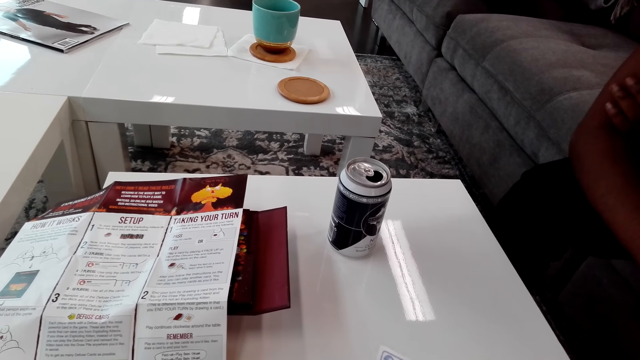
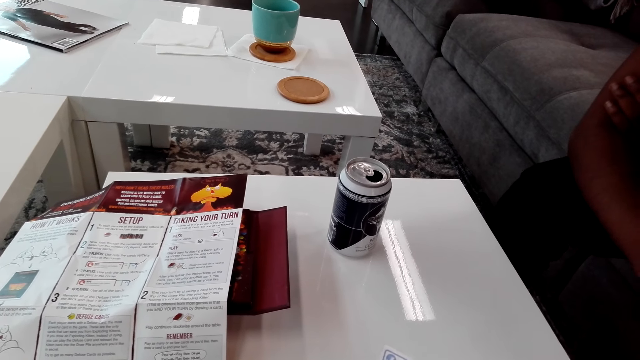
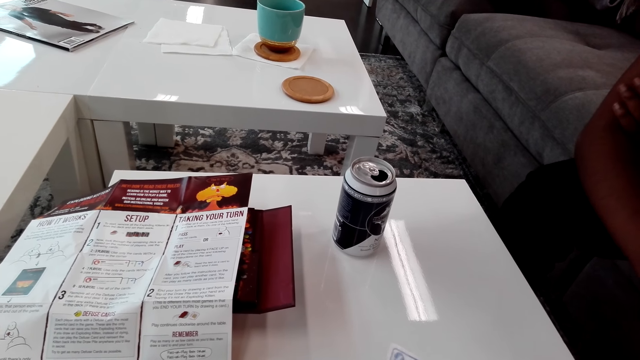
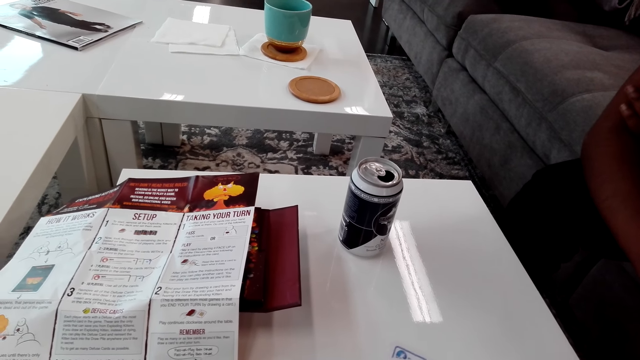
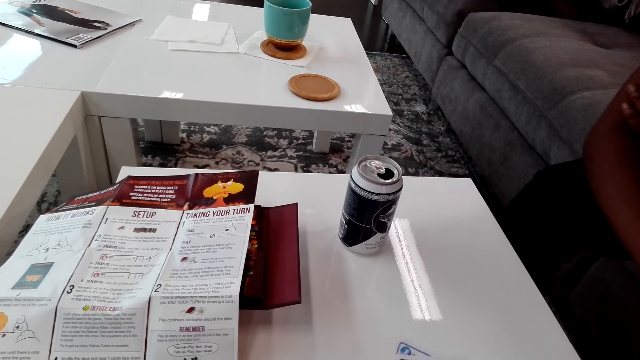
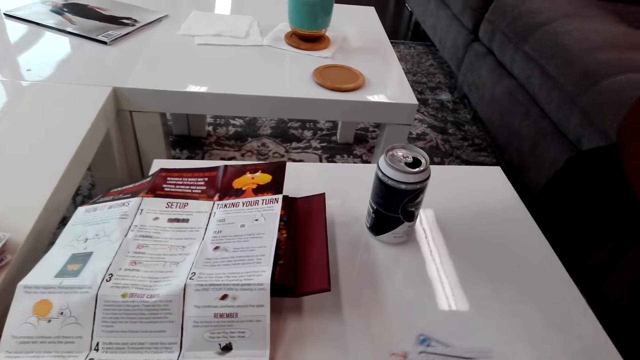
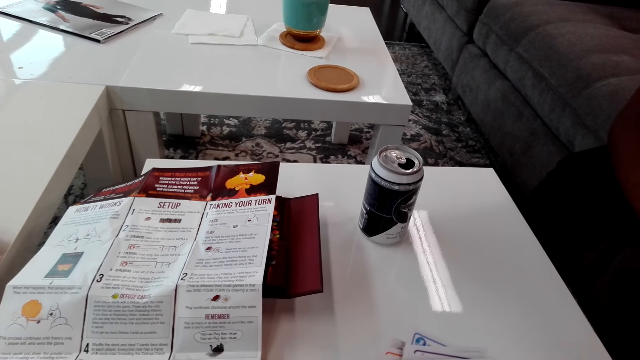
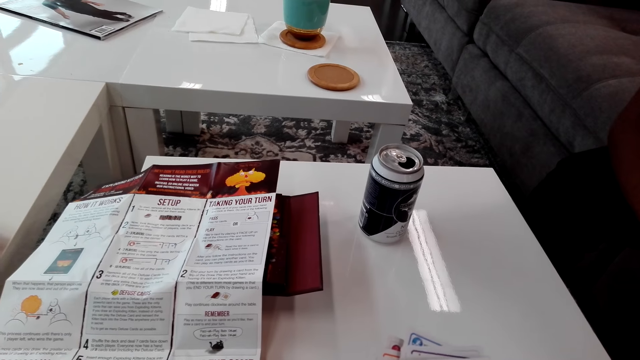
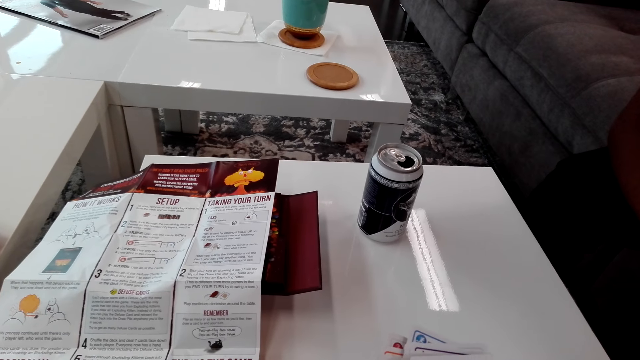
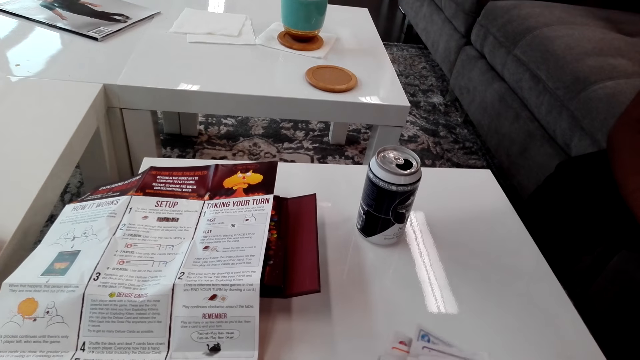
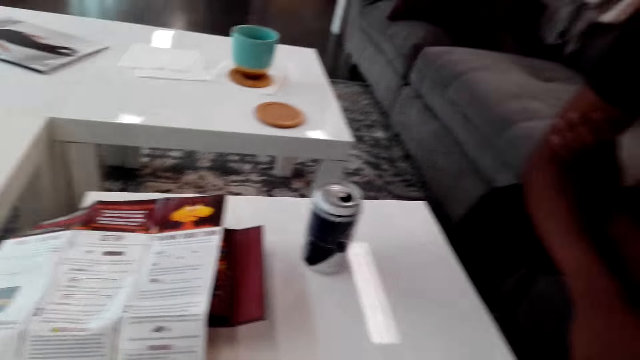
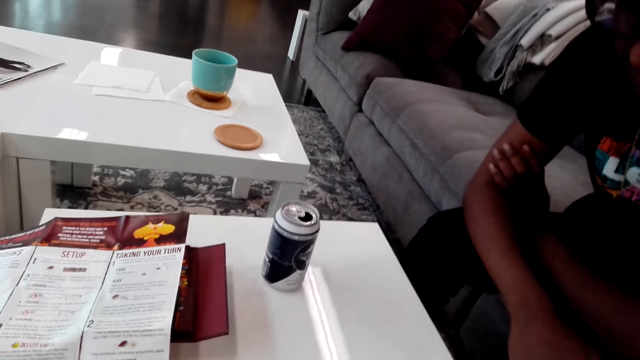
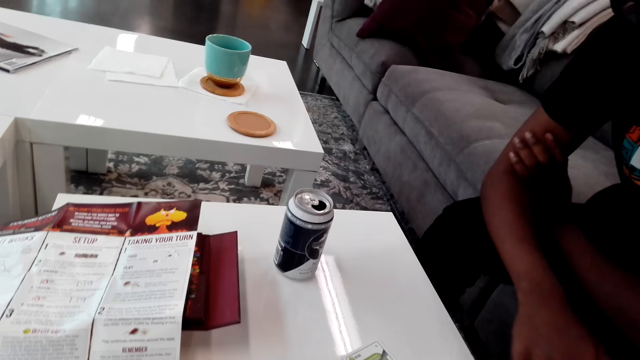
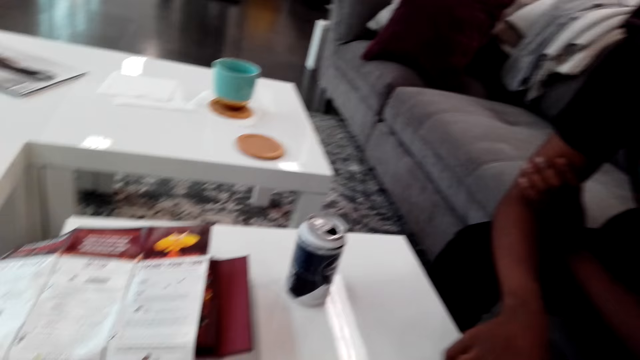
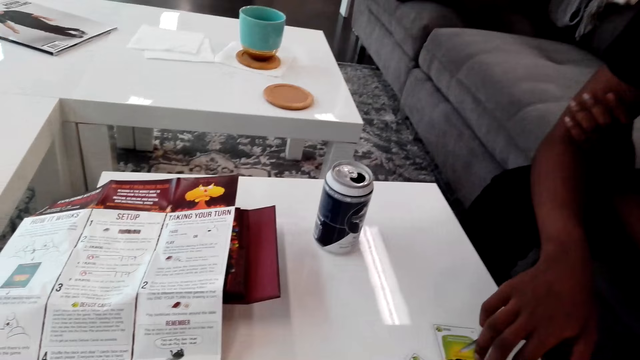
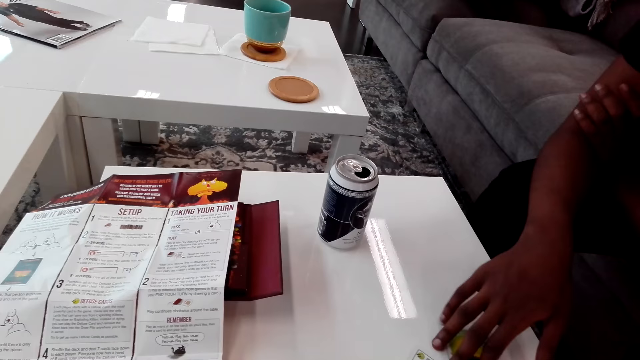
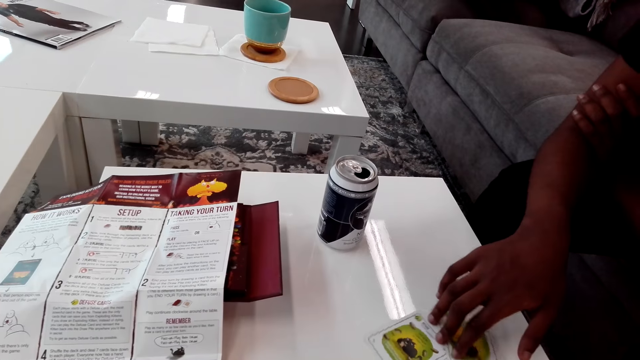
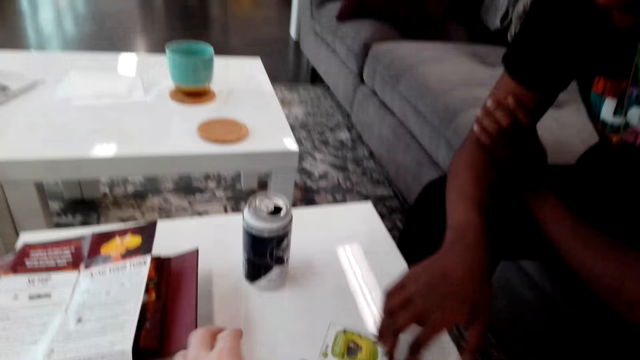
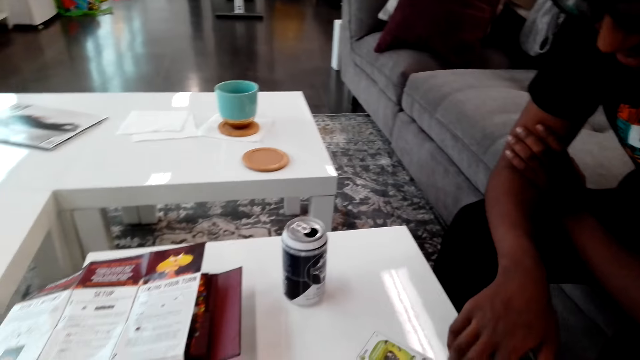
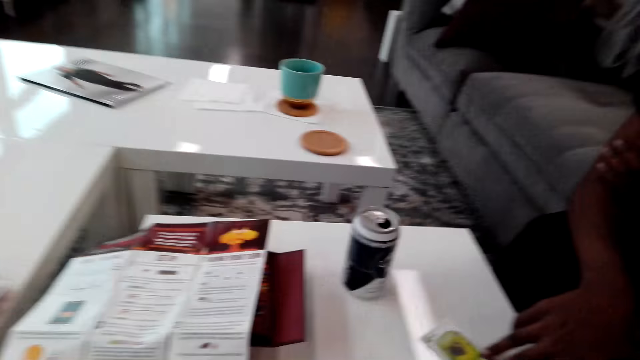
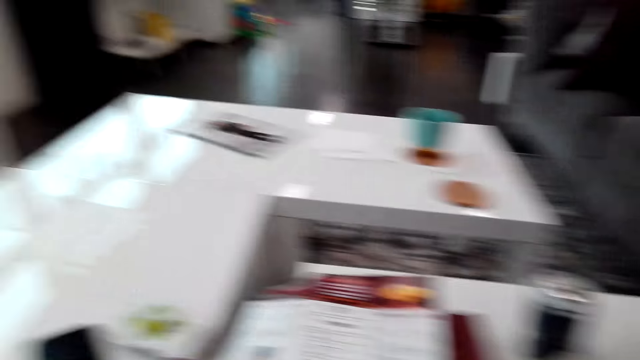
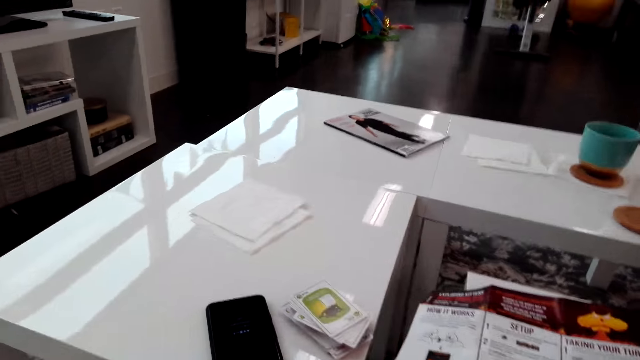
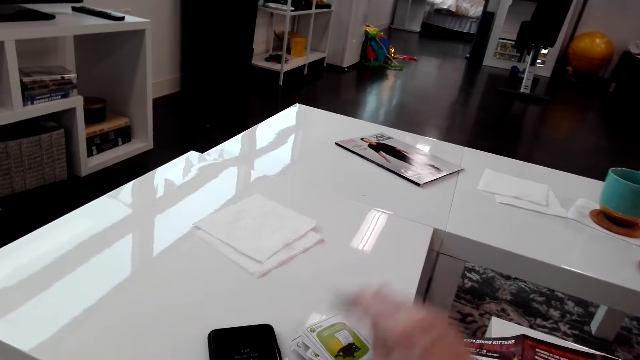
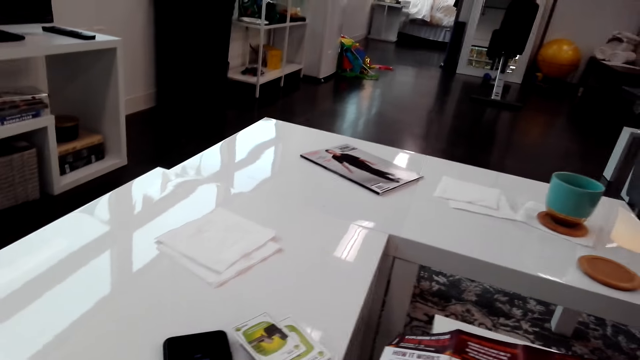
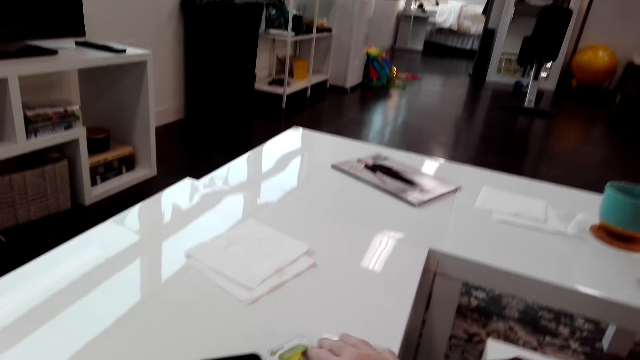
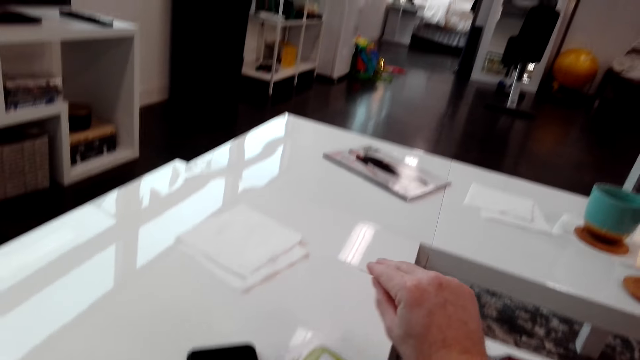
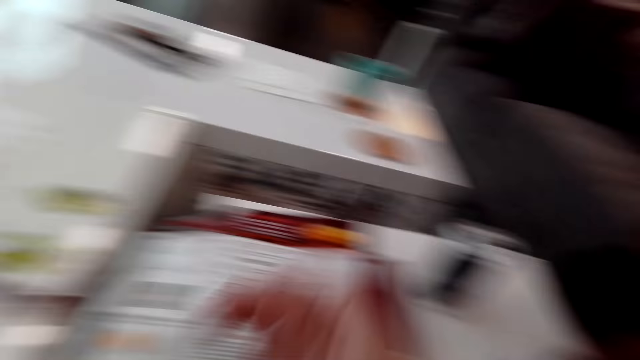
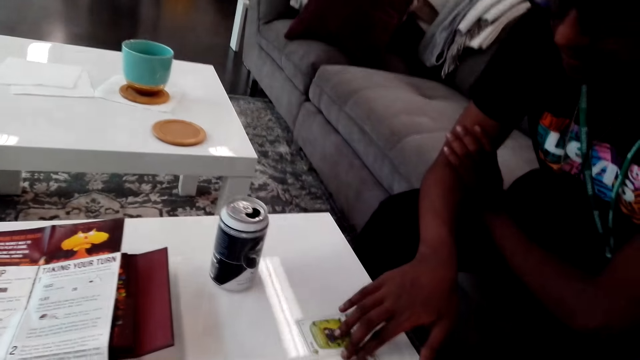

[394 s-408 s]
The camera wearer talks to the man. The man moves the cards. The camera wearer looks around and puts down the cards. The camera wearer and the man are playing the card game while communicating.

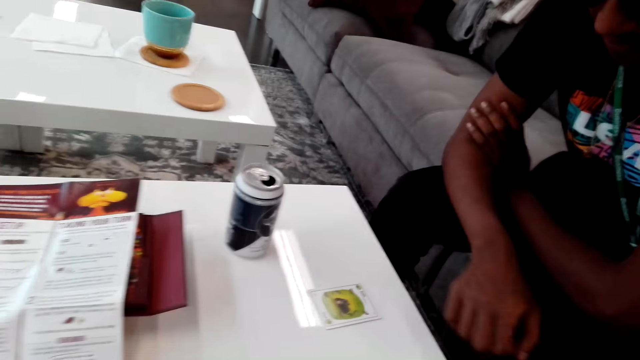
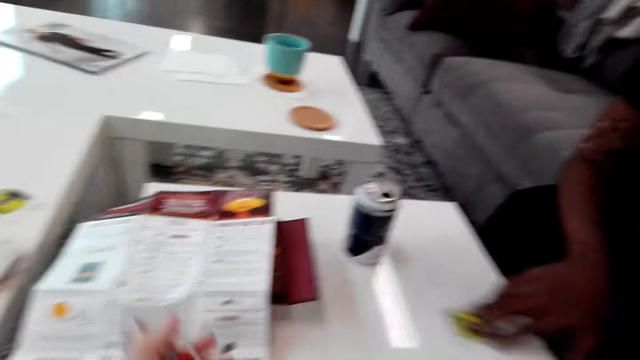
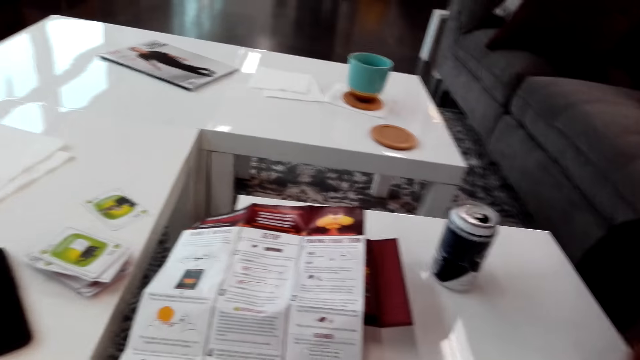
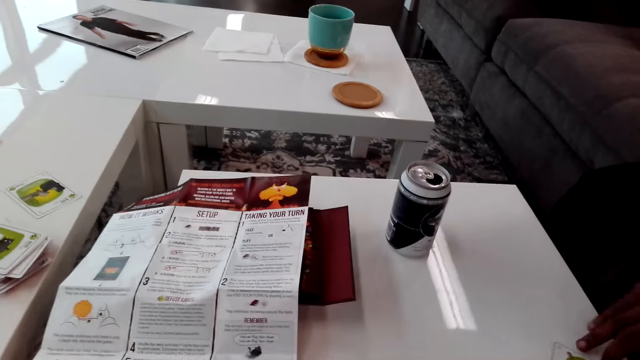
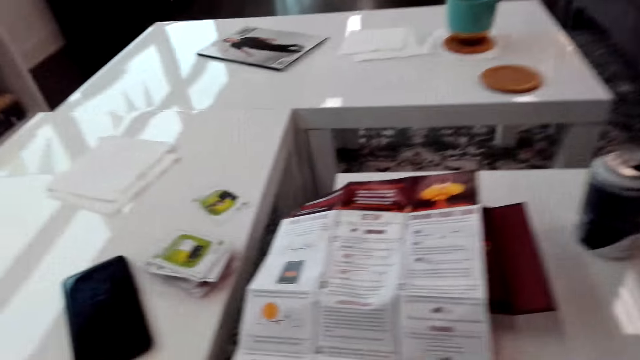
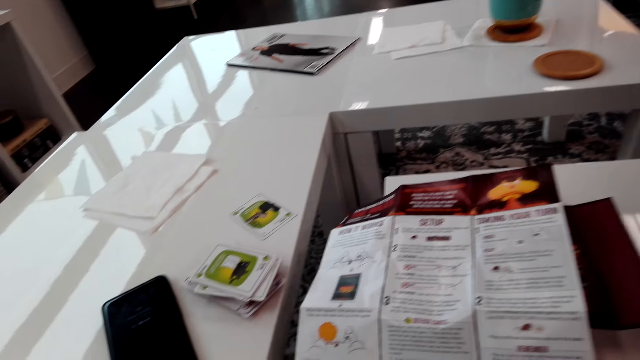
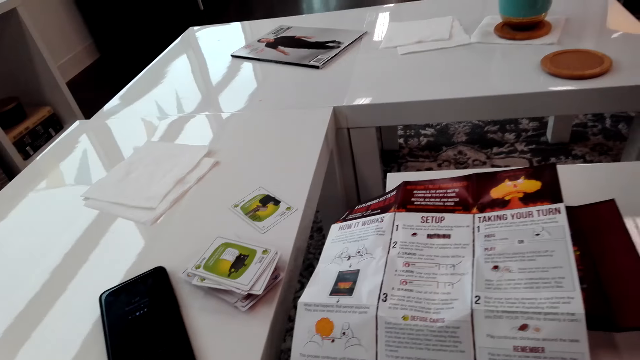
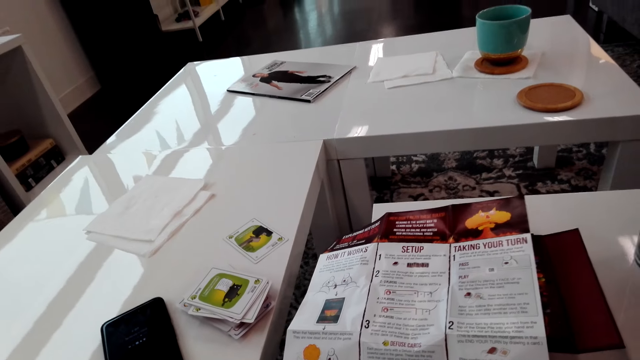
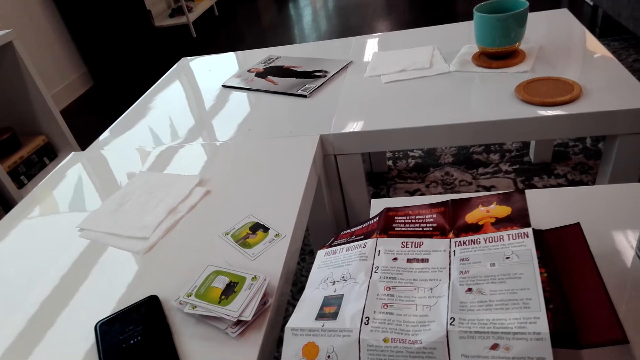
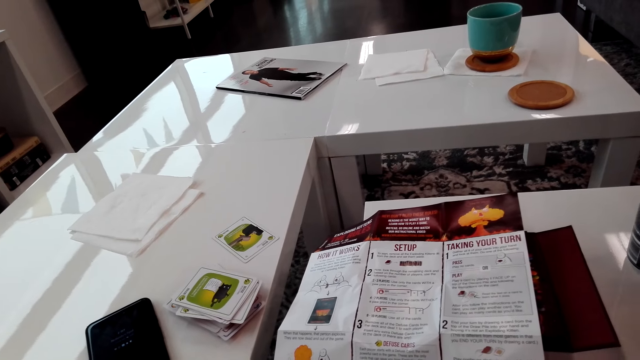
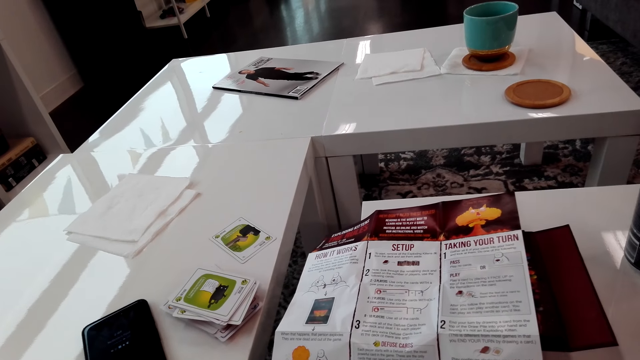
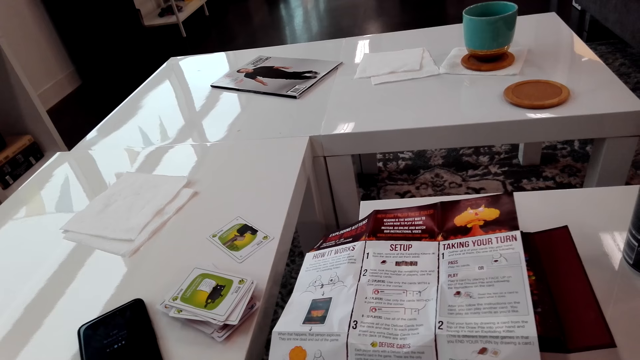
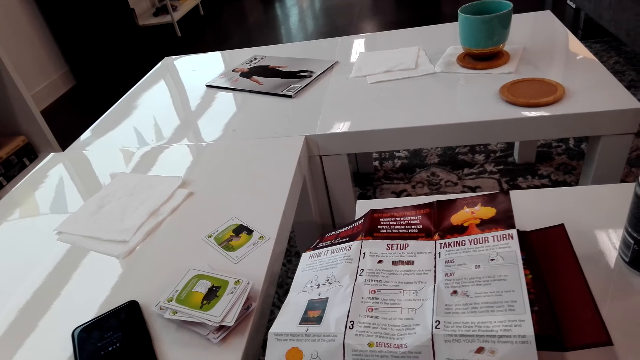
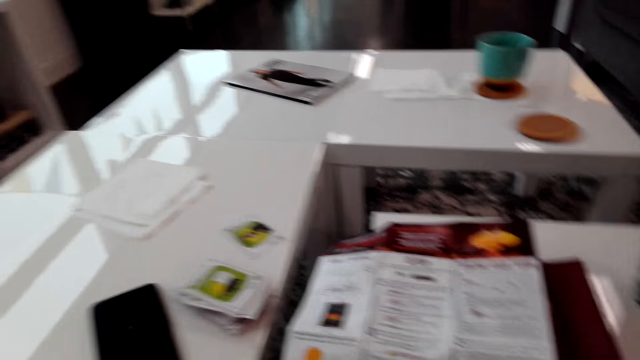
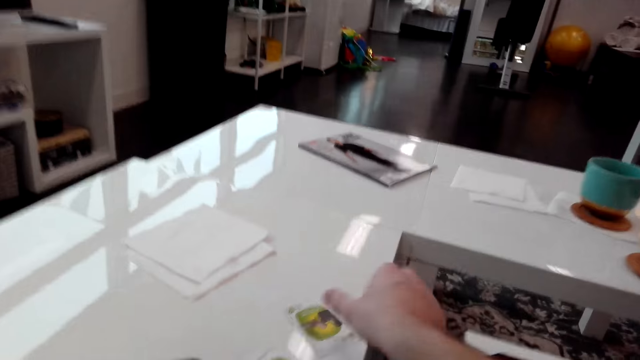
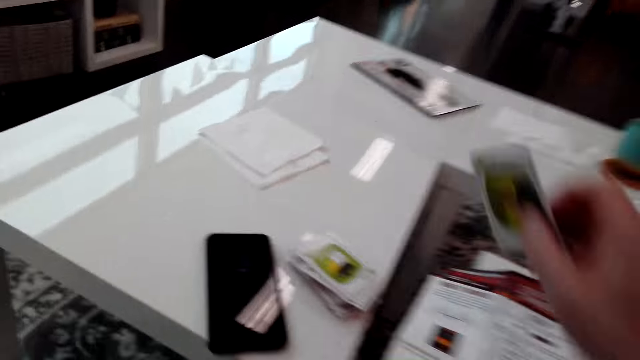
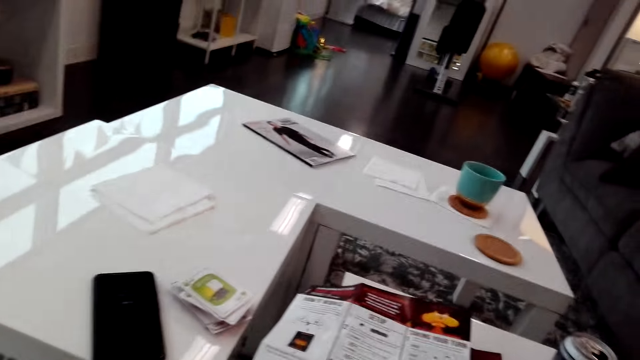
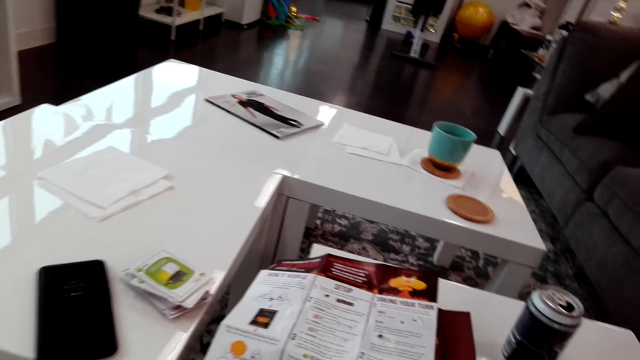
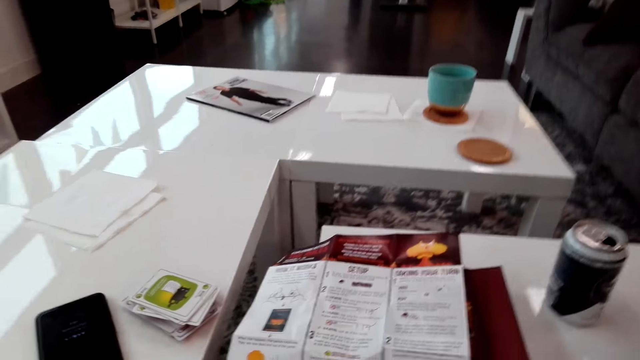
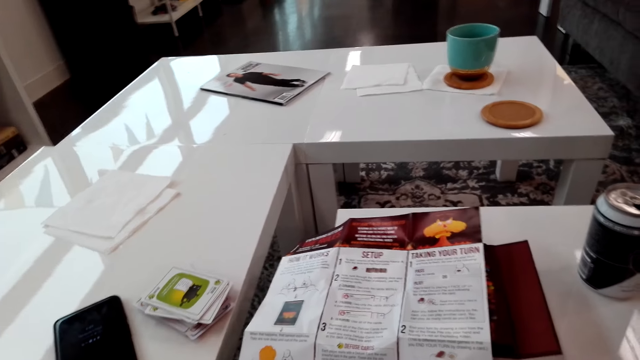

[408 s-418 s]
The camera wearer looks around. They read the paper. They pick up a card.
